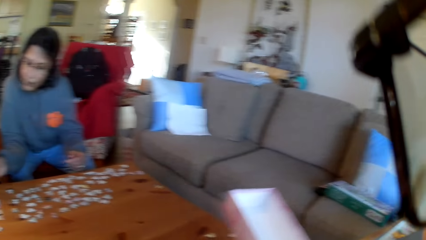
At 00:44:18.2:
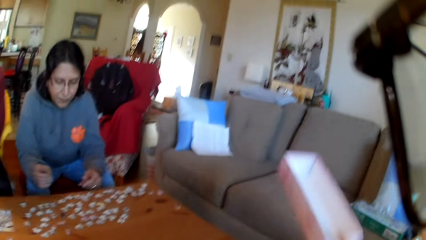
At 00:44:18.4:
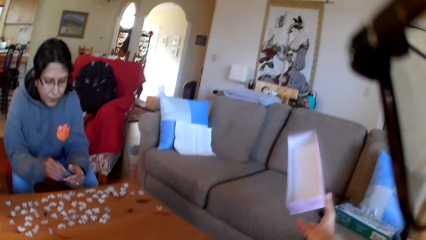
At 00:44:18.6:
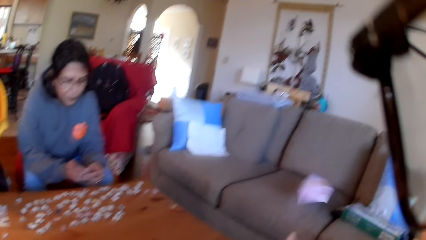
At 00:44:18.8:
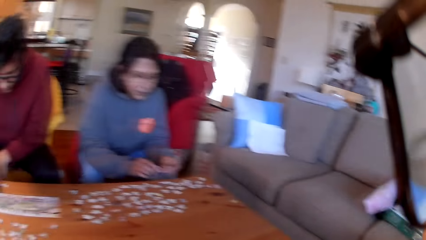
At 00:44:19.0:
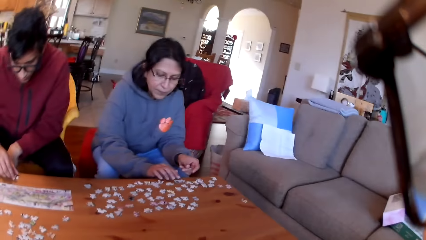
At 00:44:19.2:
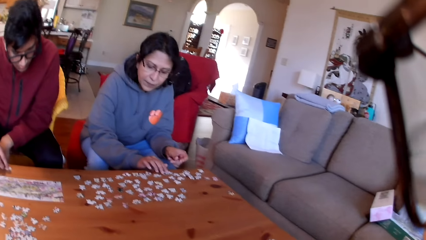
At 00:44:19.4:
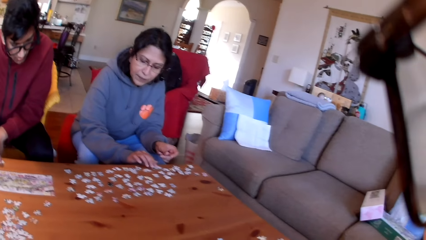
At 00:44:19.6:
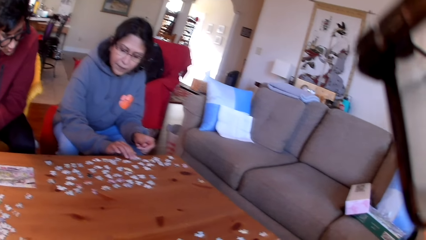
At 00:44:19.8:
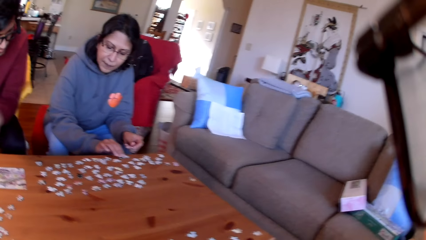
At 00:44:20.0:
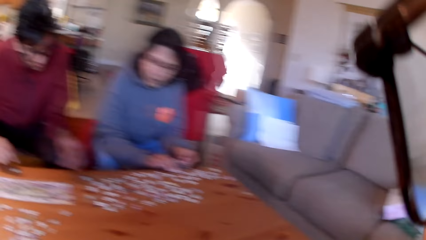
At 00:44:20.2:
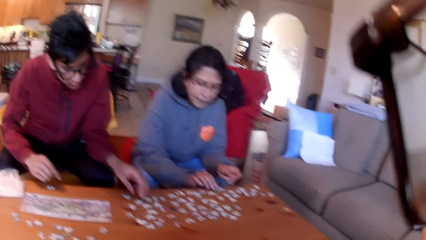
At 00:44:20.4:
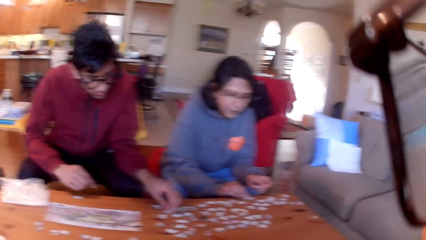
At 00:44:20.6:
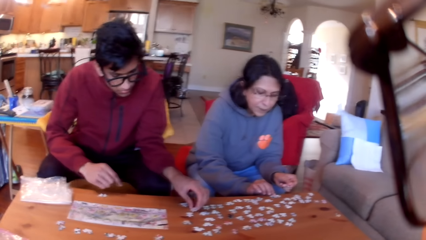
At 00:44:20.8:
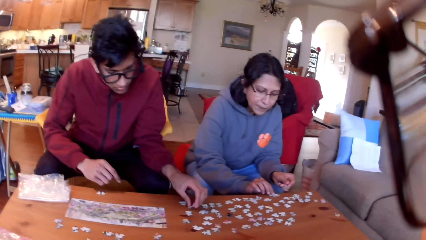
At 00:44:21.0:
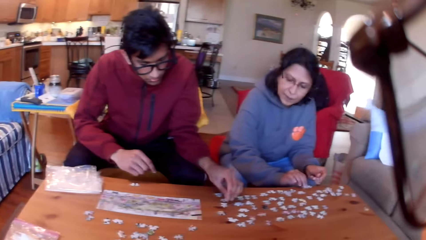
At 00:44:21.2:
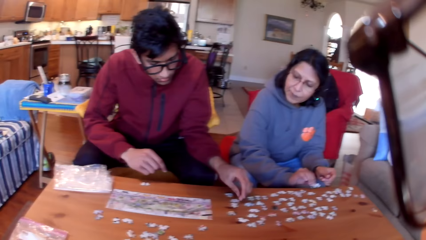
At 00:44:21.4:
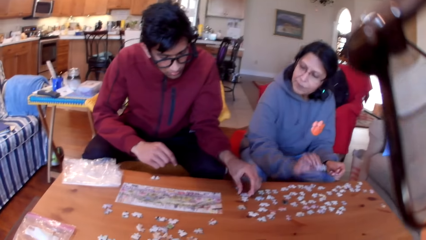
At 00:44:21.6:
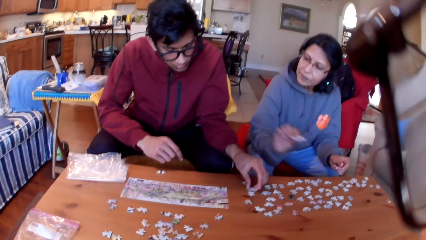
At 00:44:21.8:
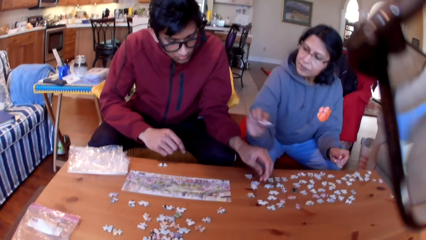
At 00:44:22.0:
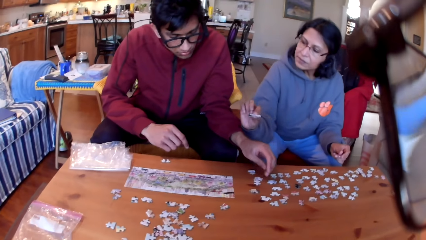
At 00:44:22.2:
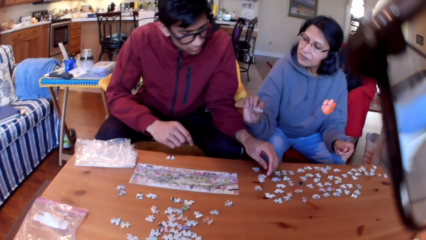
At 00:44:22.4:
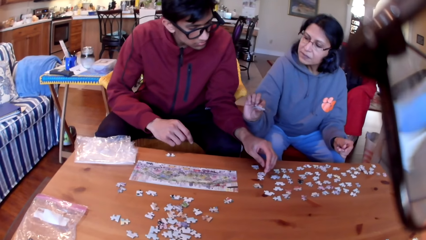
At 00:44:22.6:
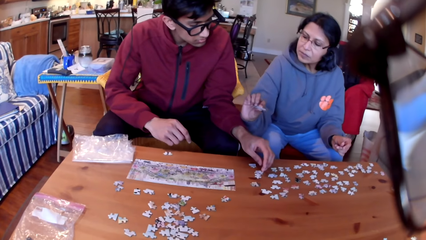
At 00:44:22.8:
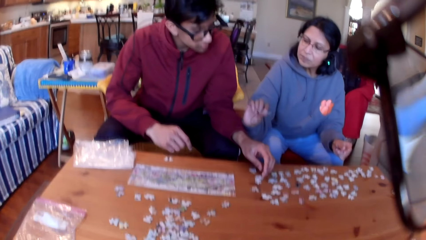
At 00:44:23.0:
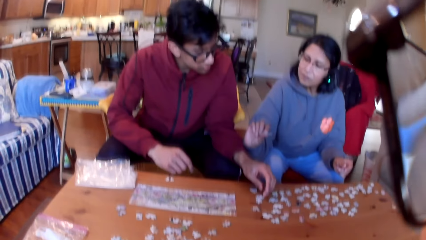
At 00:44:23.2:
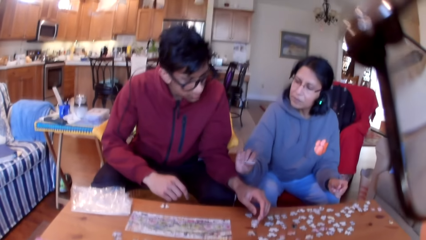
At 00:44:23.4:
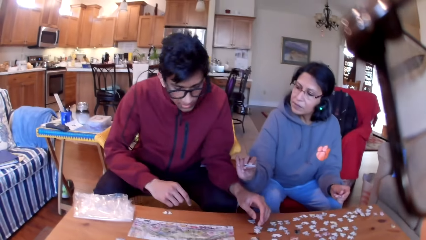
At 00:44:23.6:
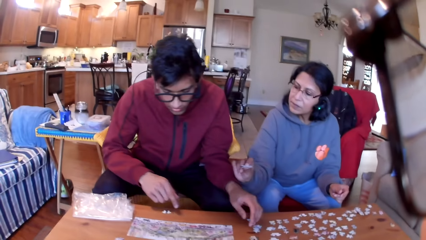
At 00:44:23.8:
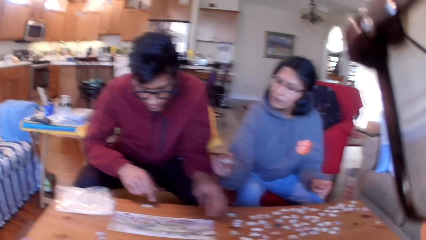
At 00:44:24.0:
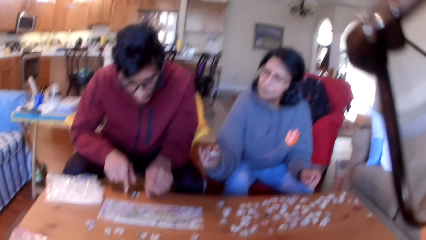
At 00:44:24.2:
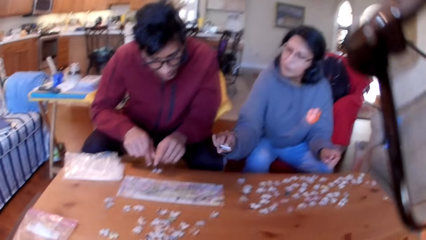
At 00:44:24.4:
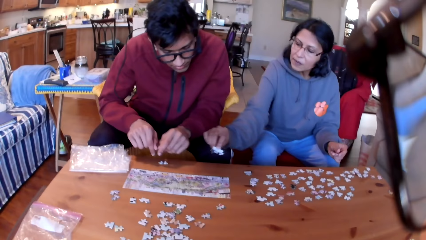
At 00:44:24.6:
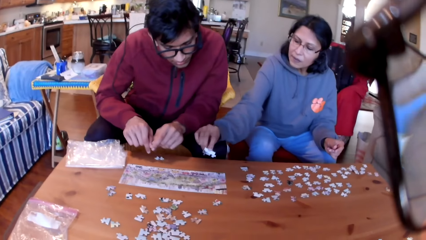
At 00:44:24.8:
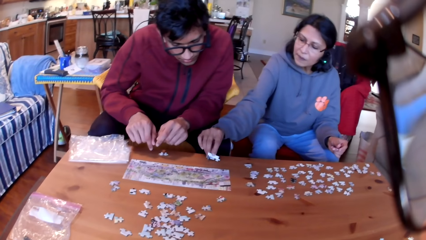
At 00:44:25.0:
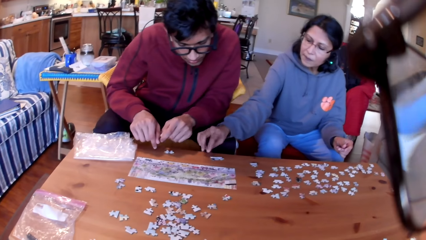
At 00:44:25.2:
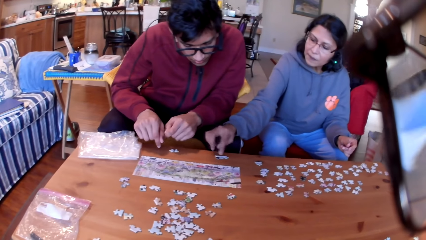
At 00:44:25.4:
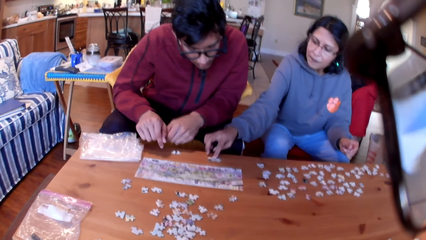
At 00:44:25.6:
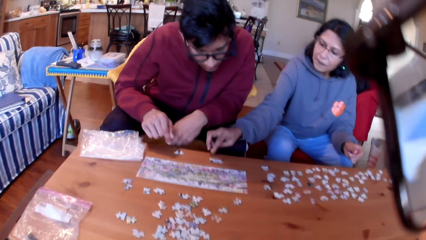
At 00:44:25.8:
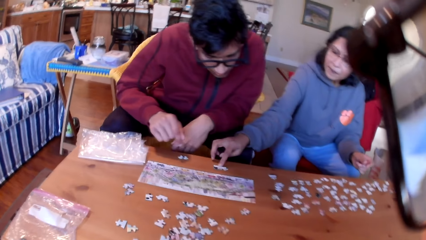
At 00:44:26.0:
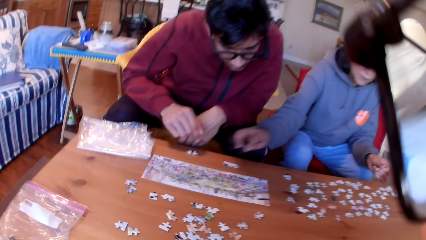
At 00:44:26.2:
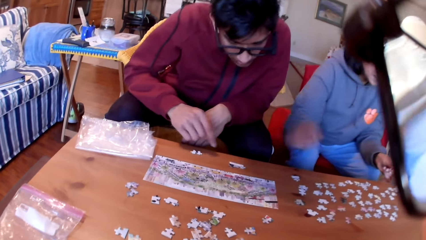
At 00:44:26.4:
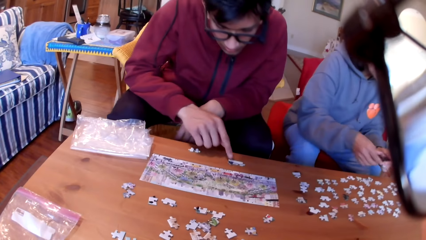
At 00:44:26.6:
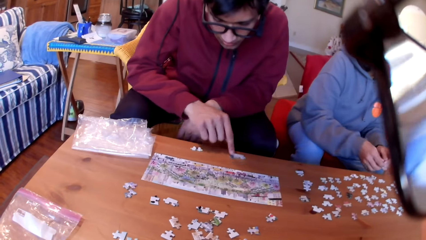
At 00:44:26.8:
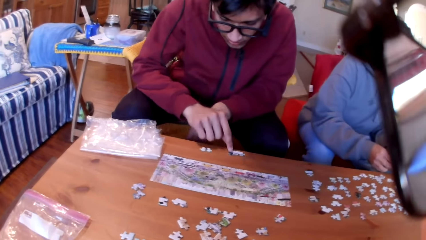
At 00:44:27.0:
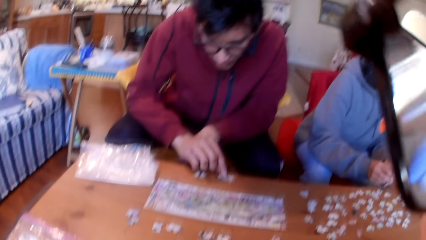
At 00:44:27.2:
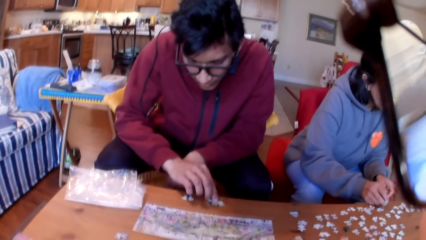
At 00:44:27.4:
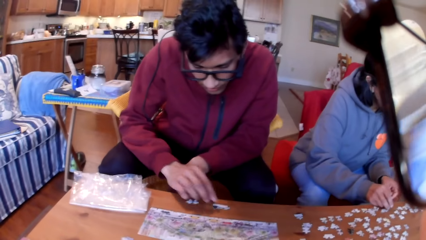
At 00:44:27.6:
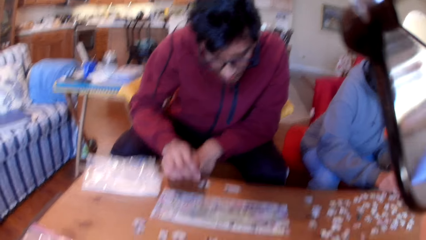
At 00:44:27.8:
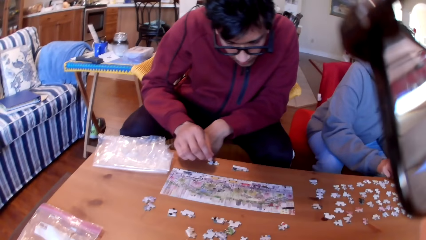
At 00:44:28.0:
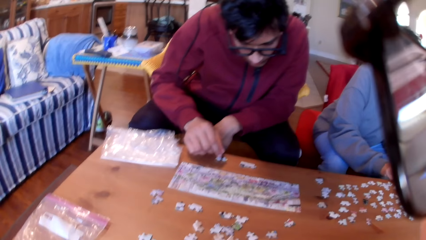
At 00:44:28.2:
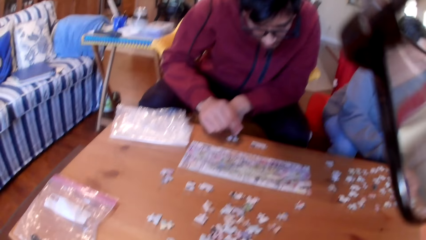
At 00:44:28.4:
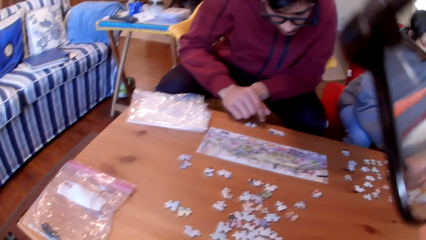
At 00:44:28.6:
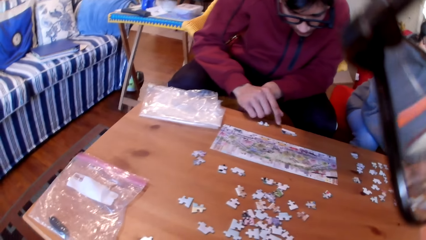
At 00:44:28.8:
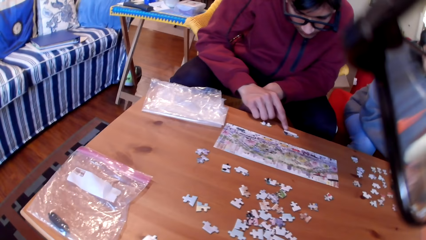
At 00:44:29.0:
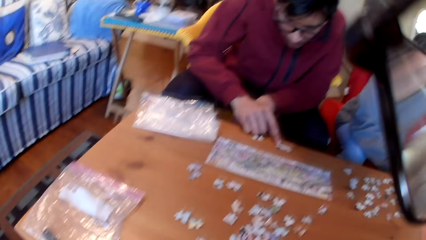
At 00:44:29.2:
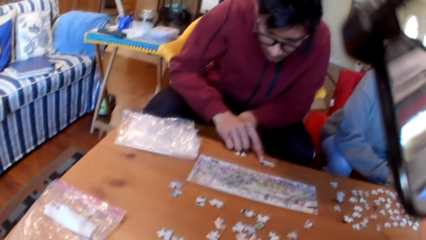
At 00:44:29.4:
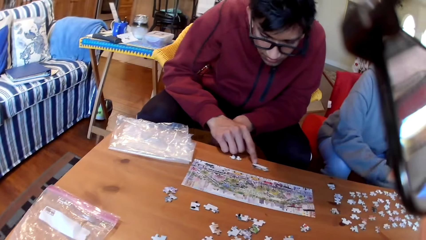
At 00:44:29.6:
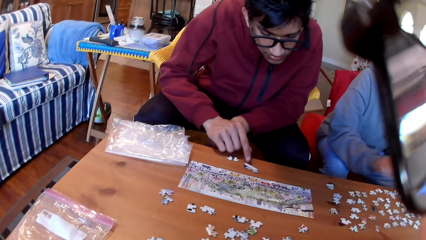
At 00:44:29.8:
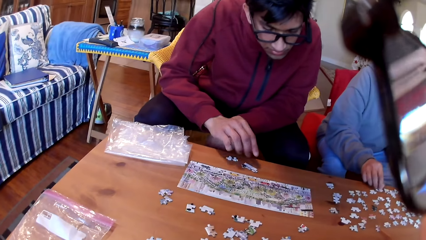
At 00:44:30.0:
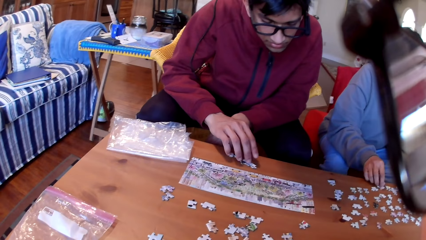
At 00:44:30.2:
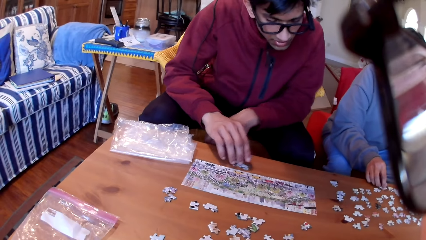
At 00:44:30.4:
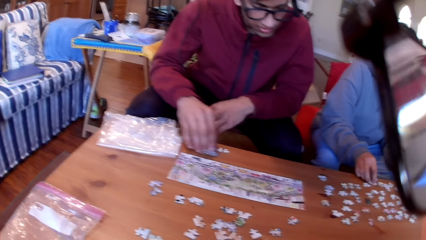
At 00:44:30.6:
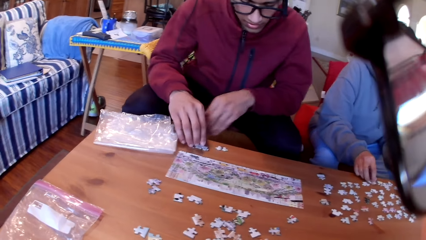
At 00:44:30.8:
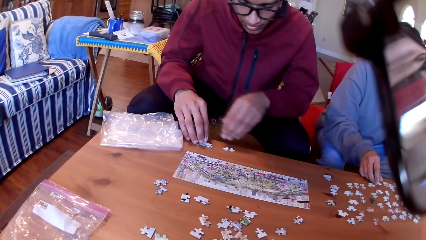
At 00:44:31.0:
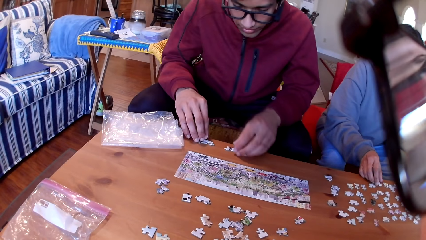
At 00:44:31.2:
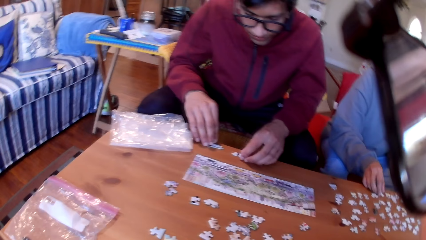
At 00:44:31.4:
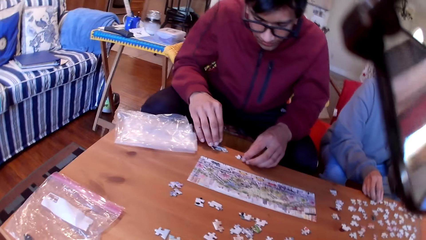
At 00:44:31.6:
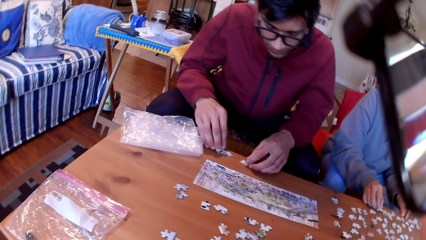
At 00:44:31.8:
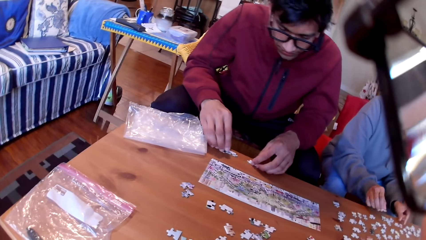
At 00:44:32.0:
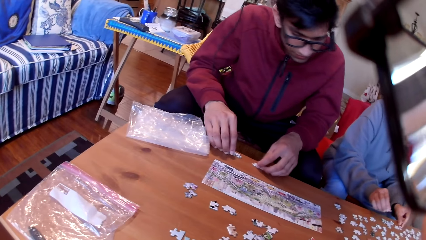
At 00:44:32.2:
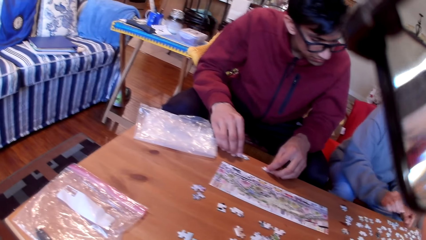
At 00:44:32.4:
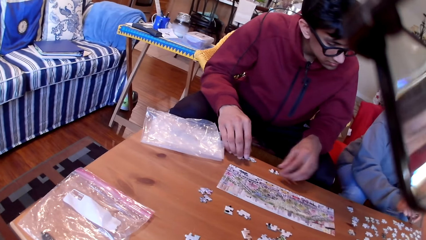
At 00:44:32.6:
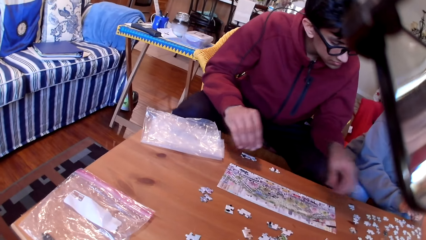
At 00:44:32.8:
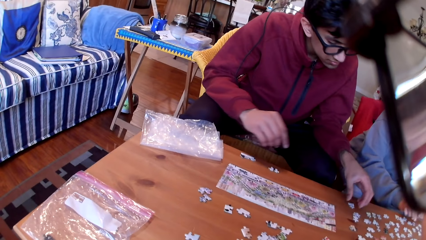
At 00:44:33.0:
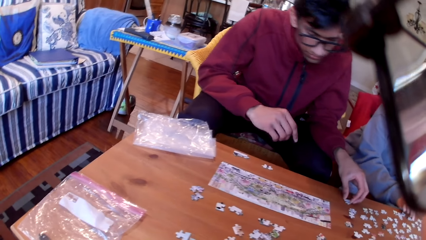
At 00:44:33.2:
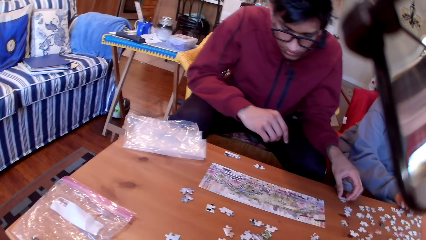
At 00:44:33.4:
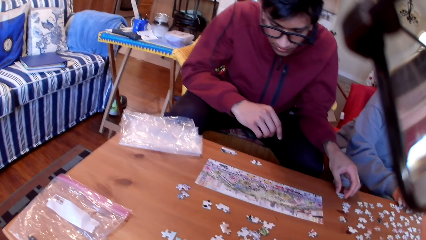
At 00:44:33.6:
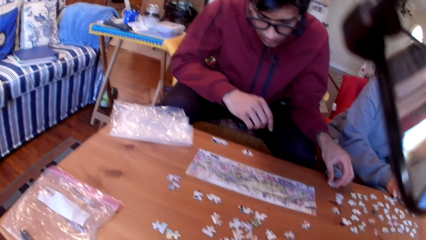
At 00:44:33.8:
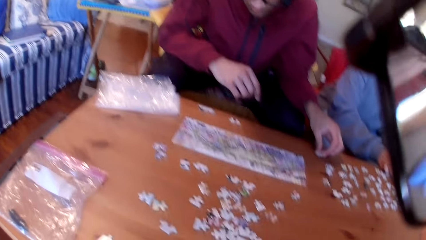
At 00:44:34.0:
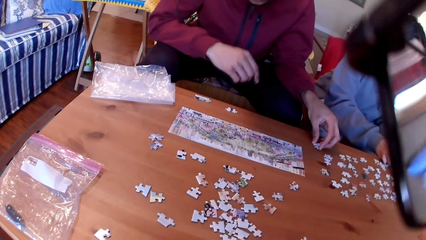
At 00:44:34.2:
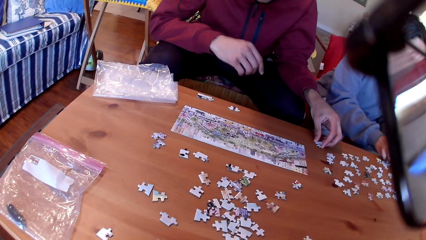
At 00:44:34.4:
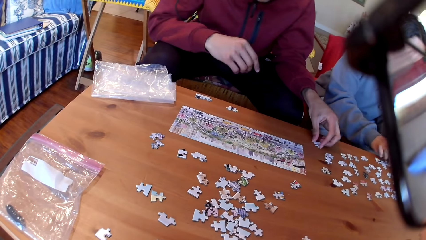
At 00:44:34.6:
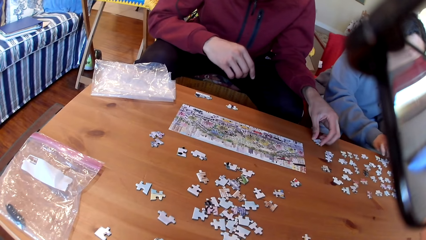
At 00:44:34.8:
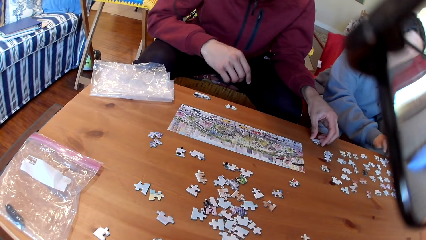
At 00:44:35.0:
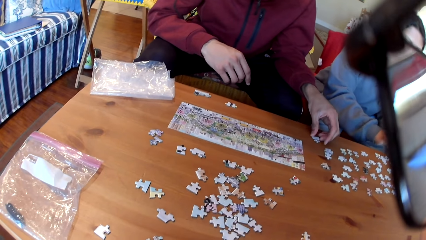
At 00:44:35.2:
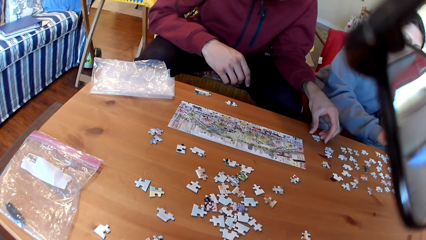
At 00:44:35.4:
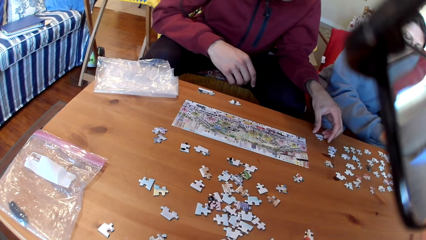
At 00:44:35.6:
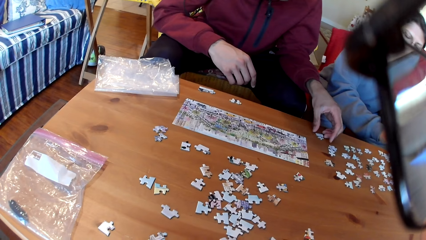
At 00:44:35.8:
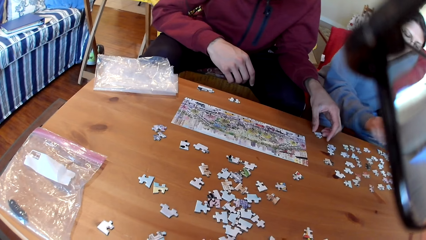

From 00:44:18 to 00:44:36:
The camera wearer throws a box on the seat. A man picks puzzles on the table. A woman shows the man a puzzle. The camera wearer looks at the colleagues. The woman puts a puzzle on the table and moves a puzzle on the table. The man moves a puzzle on the table. The woman touches the puzzles. The man takes a puzzle.
